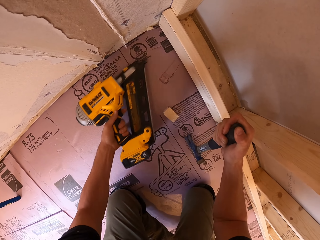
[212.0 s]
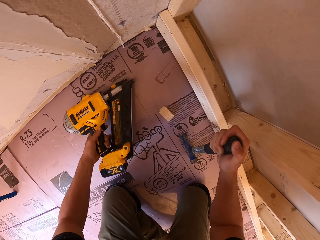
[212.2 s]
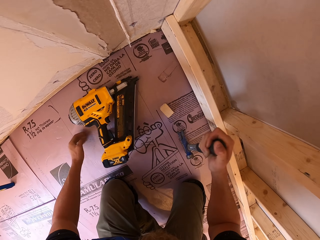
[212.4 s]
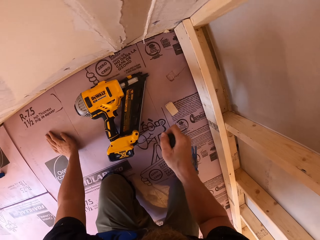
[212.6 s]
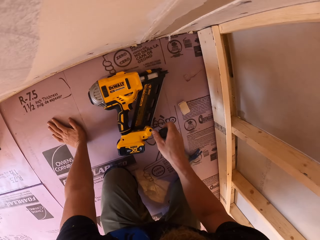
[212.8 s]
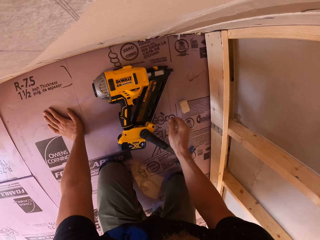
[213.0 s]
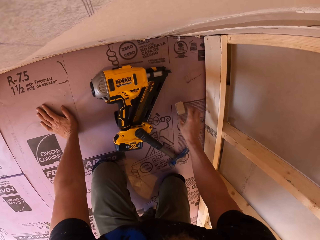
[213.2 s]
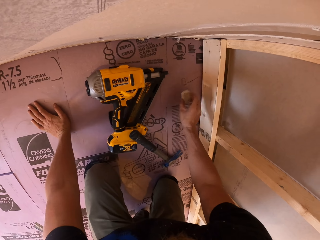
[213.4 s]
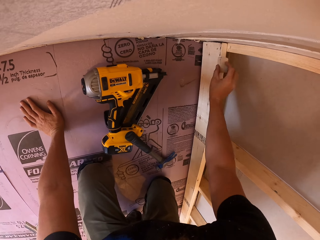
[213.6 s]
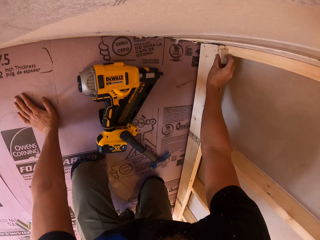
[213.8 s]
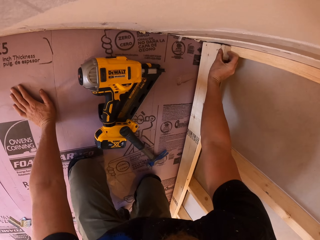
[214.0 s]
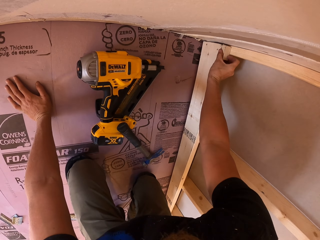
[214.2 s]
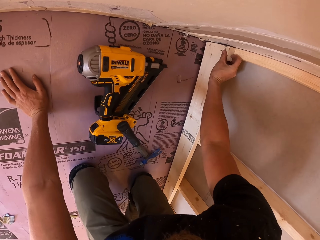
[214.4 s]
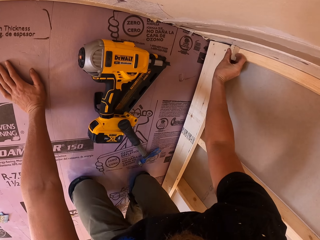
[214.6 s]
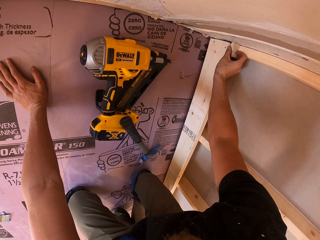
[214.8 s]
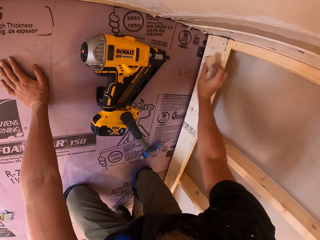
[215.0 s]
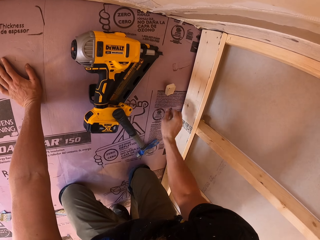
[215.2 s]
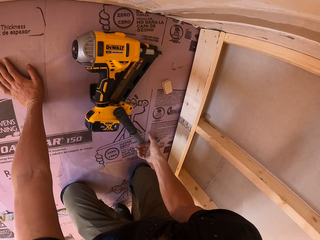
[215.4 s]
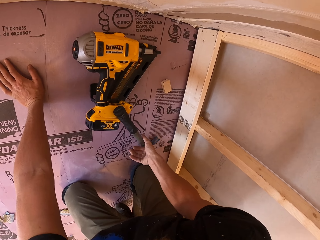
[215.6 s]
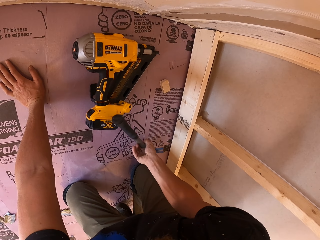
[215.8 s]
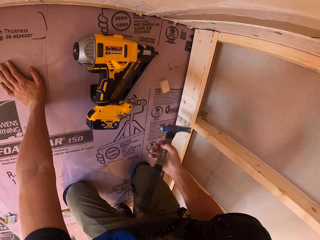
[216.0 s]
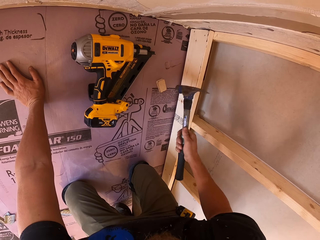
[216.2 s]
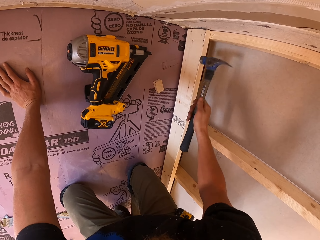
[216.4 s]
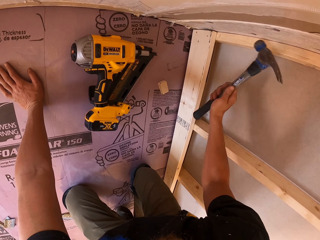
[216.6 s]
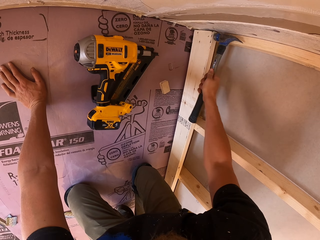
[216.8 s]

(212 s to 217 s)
The camera wearer puts the nail gun on the floor. They place the hammer on the floor. They let go of the hammer. They take the piece of wood from the floor and put the piece of wood on the timber. They drop the piece of wood on the floor. They pick up the hammer from the floor.

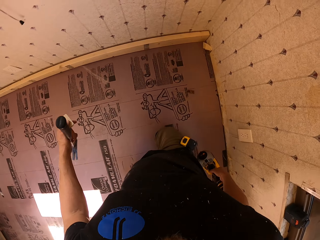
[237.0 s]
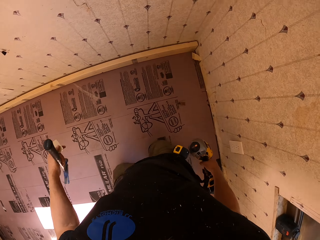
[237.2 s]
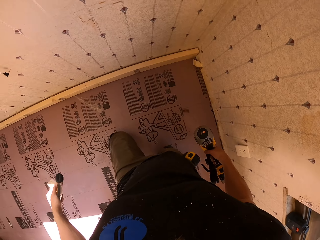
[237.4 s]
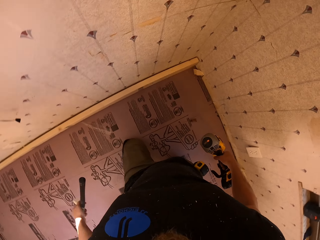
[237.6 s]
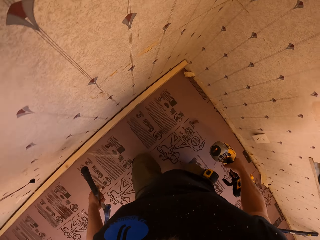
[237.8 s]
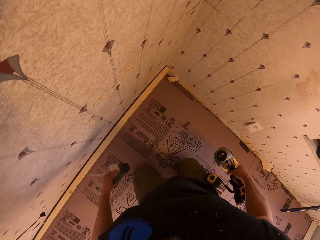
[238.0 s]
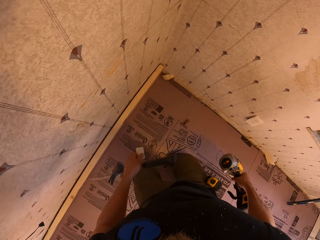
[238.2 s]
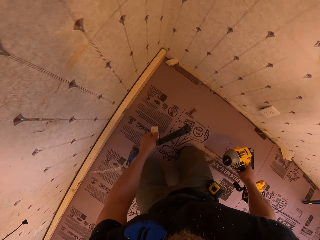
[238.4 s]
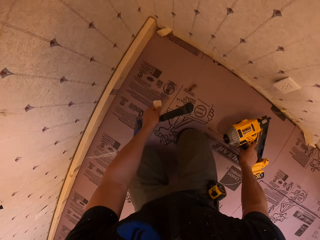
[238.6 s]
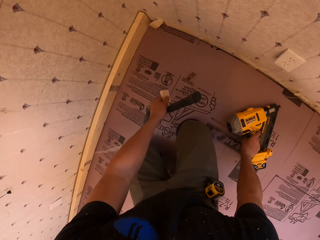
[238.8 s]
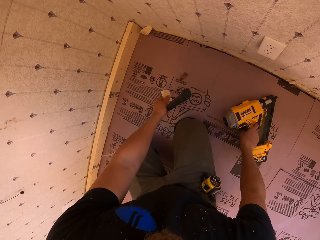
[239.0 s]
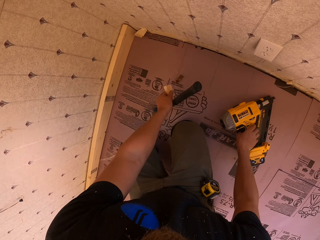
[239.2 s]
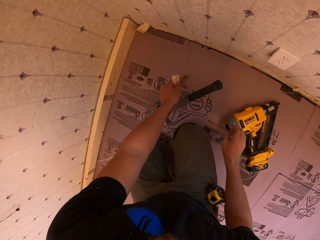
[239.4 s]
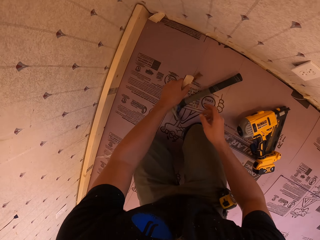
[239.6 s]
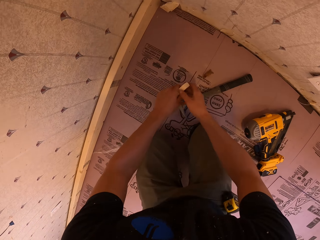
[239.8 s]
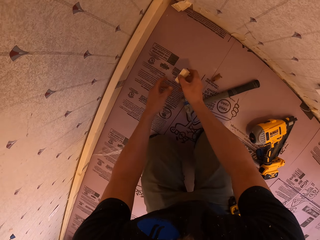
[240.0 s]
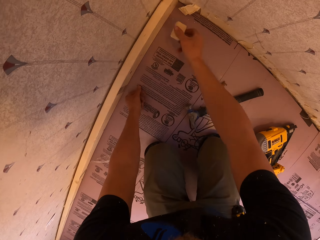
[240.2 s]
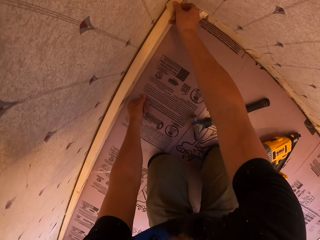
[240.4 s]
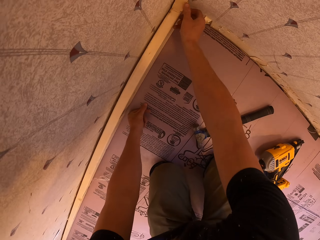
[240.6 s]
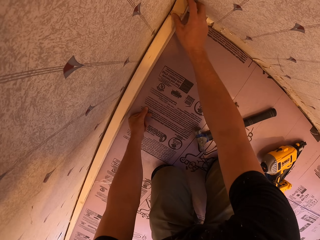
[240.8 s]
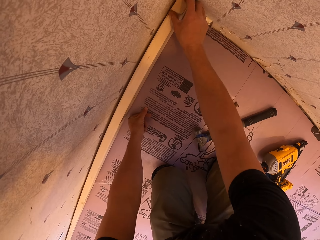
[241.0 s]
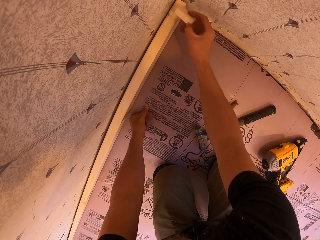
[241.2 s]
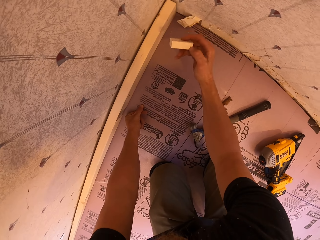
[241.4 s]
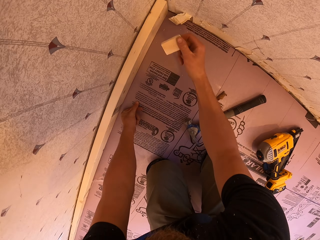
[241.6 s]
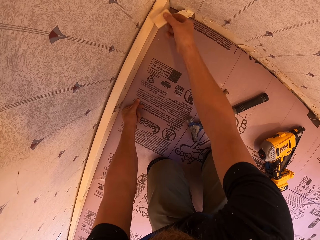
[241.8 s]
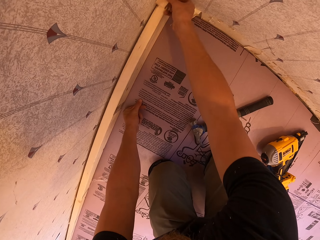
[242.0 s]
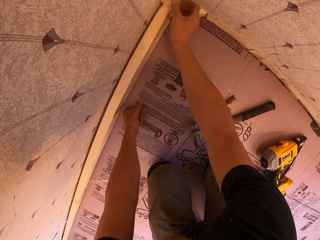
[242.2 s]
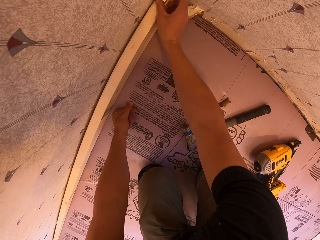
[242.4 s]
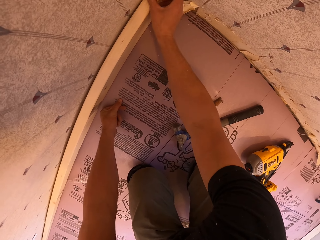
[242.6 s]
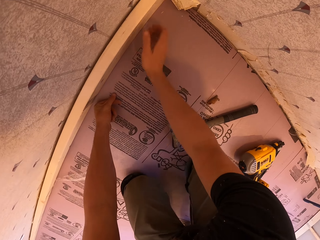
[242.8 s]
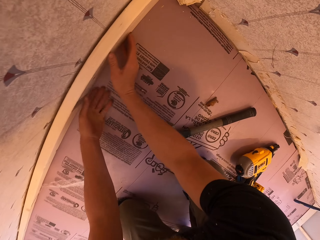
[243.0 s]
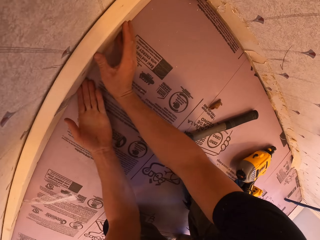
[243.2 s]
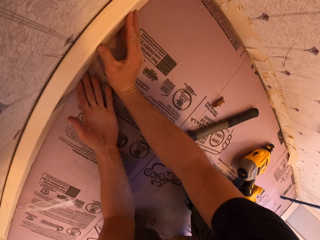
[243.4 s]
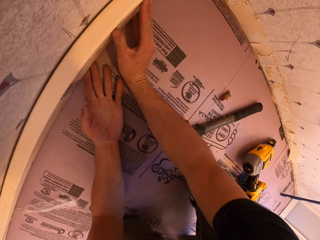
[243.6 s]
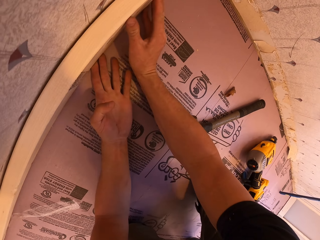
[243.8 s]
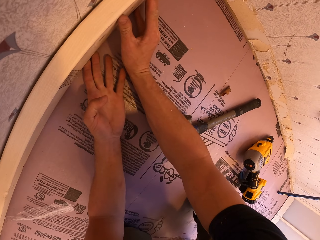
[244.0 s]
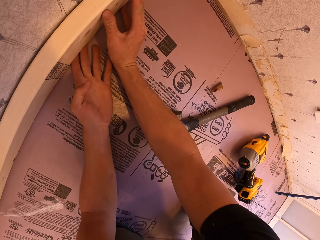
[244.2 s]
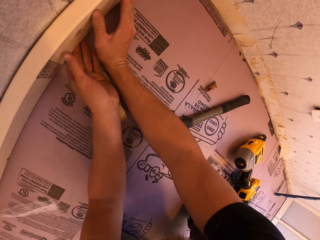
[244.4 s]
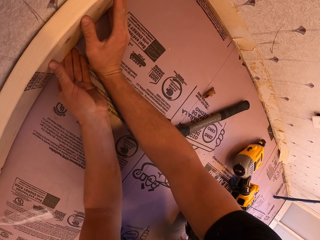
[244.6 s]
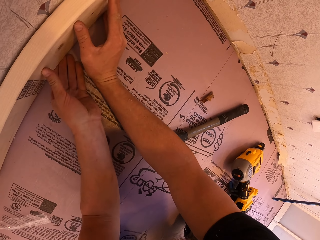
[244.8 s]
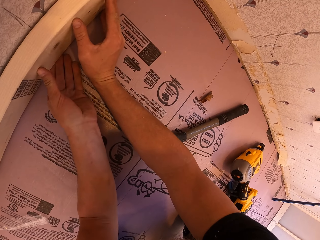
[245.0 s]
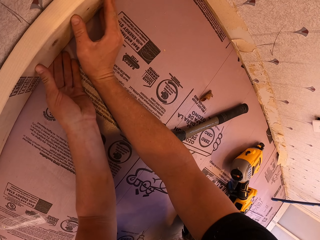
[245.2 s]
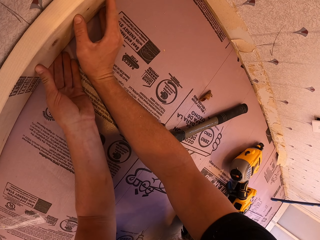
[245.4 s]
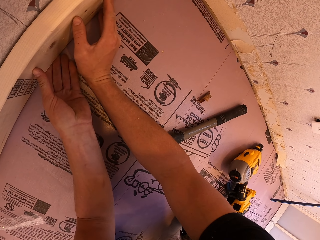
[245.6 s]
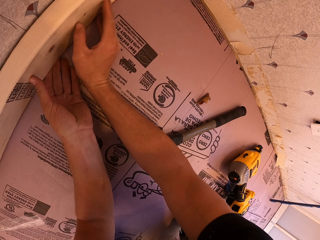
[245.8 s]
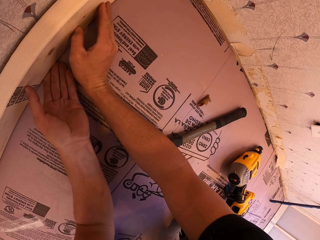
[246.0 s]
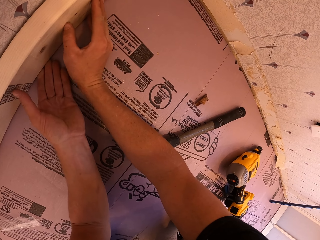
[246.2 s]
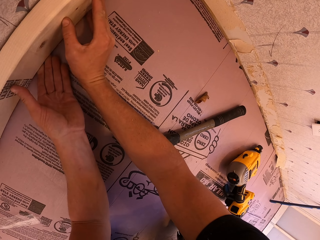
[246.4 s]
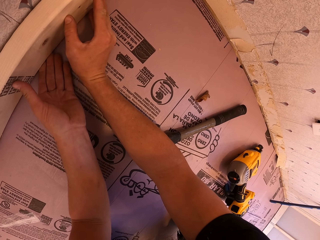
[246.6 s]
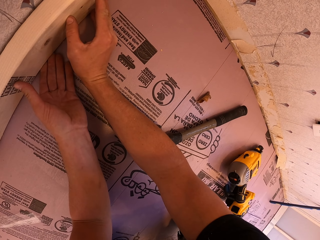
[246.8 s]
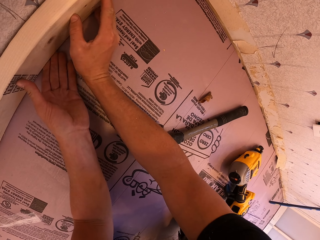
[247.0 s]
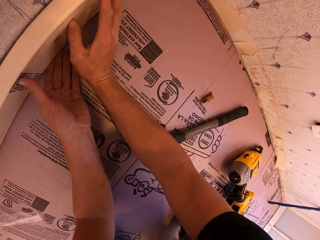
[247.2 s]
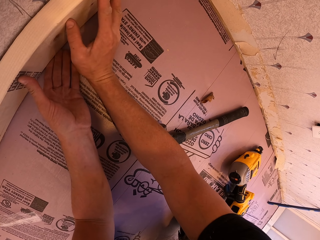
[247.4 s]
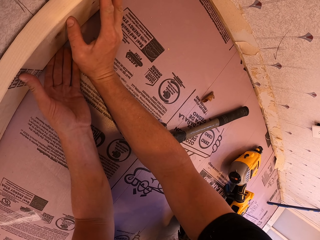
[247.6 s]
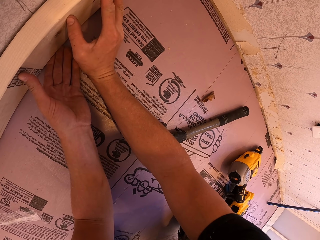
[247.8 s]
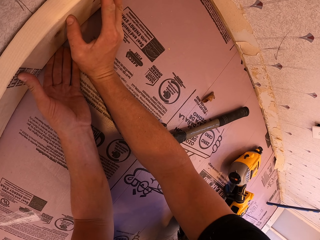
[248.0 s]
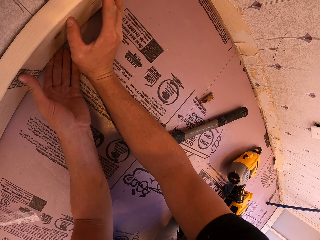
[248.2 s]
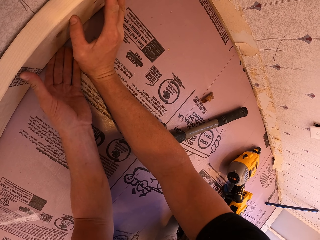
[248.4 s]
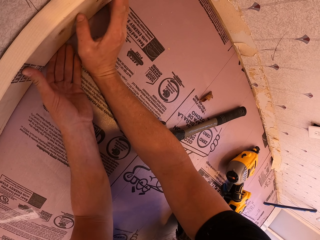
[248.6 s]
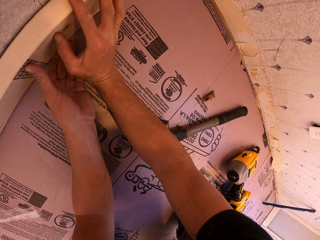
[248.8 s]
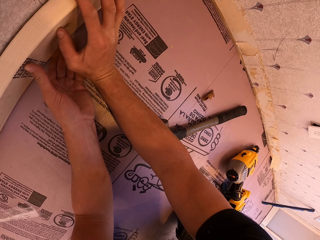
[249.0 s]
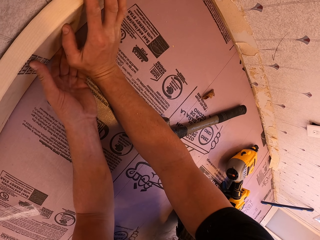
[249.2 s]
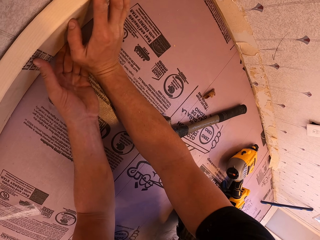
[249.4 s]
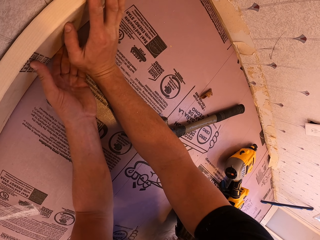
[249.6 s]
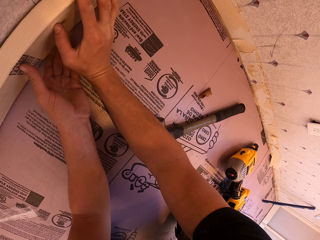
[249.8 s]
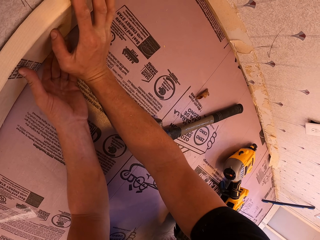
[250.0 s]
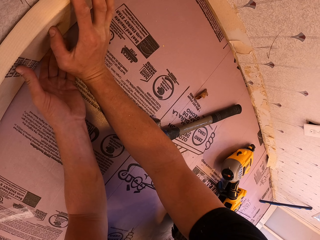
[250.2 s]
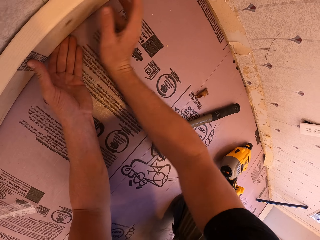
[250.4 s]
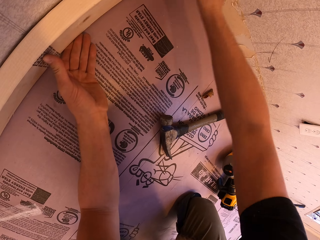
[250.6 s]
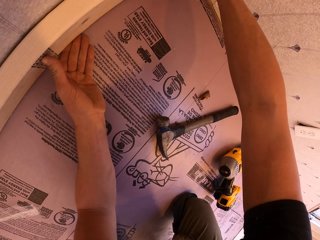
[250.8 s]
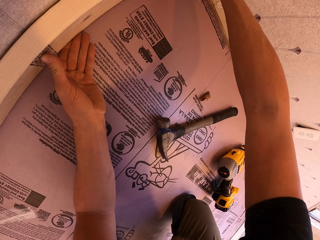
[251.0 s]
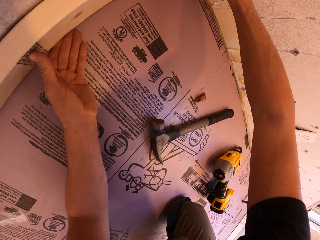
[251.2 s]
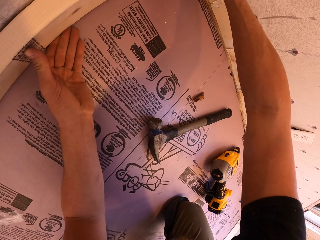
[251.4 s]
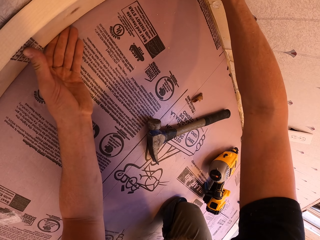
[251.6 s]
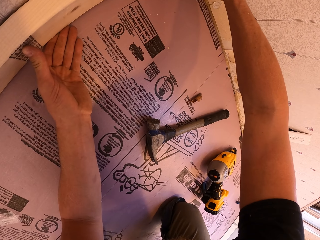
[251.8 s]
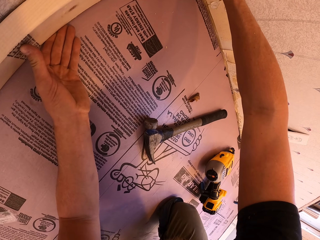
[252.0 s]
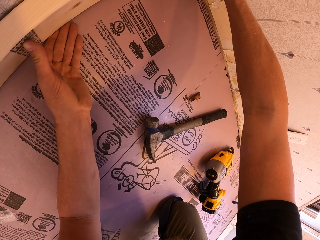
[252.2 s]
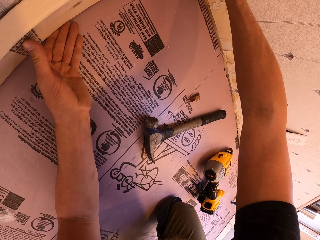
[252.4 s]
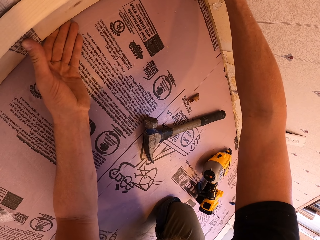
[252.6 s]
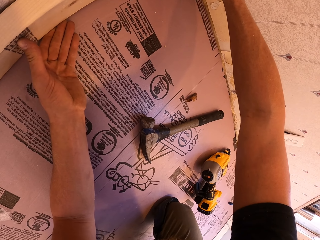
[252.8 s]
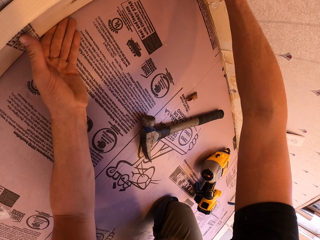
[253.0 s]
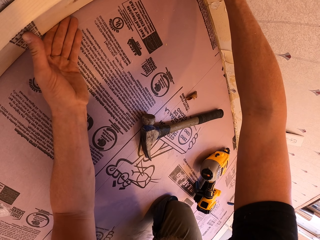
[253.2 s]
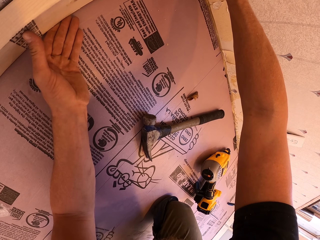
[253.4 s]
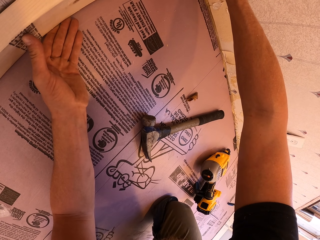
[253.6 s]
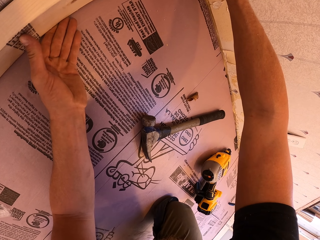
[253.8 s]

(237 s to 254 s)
The camera wearer puts down the nail gun on the floor. They put the hammer on the floor. They place wood on the other hand. They put the piece of wood on the timber. They look at the wood. They turn the piece of wood. They put the piece of wood on the timber. They adjust the timber on the wall. They align the wood with the hand.
